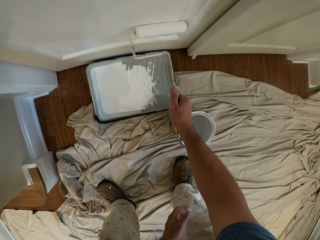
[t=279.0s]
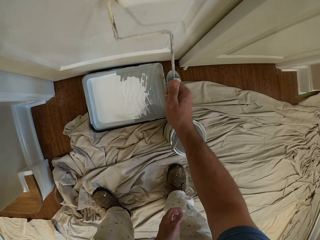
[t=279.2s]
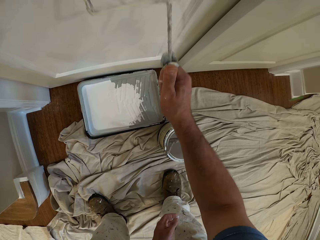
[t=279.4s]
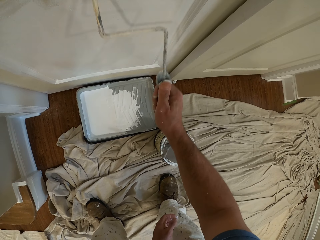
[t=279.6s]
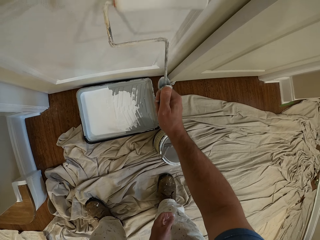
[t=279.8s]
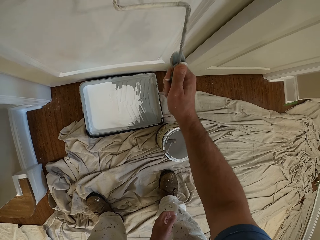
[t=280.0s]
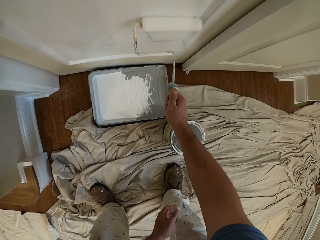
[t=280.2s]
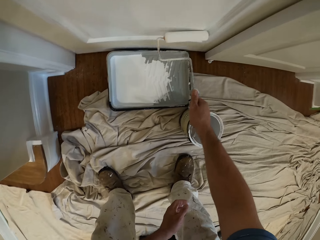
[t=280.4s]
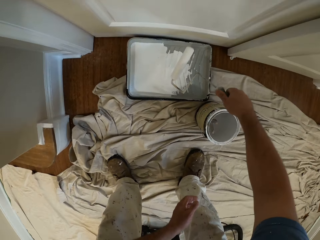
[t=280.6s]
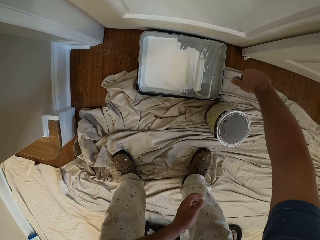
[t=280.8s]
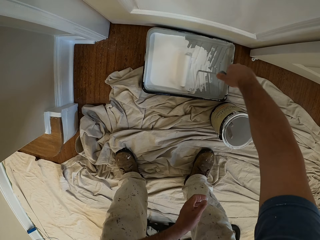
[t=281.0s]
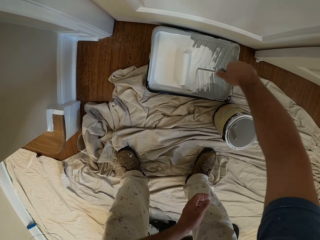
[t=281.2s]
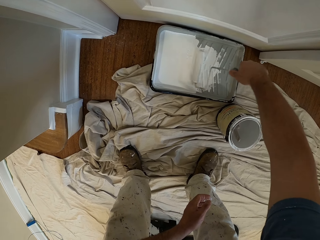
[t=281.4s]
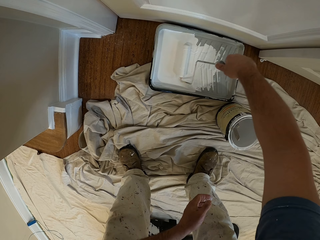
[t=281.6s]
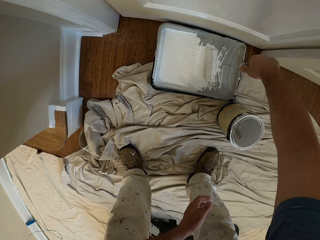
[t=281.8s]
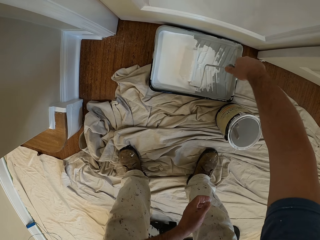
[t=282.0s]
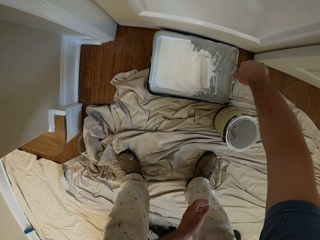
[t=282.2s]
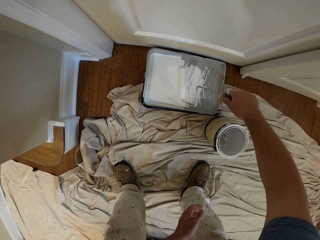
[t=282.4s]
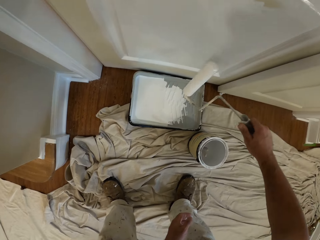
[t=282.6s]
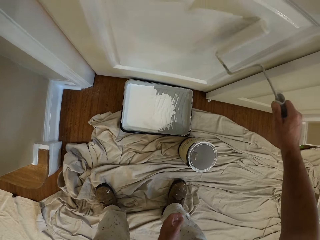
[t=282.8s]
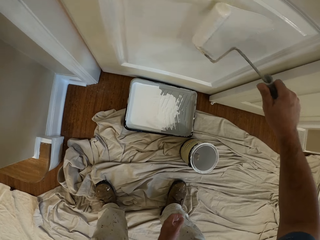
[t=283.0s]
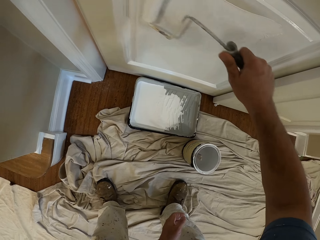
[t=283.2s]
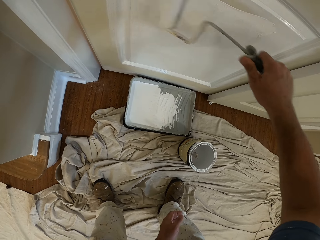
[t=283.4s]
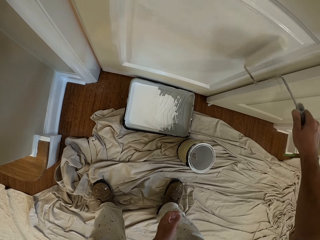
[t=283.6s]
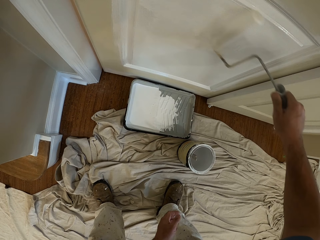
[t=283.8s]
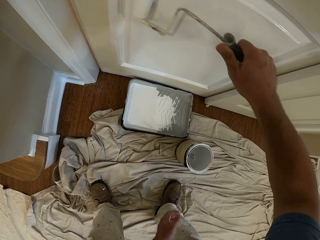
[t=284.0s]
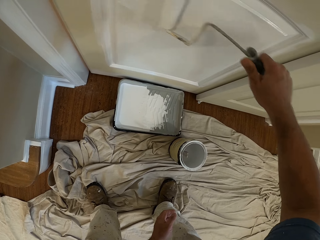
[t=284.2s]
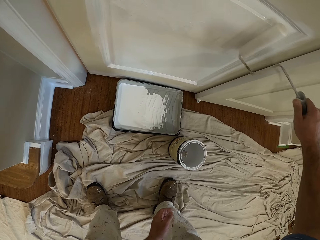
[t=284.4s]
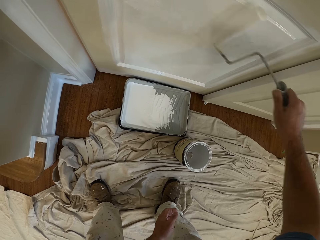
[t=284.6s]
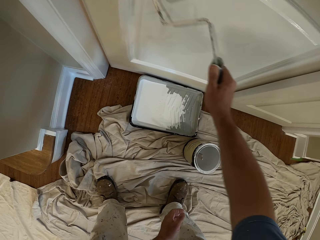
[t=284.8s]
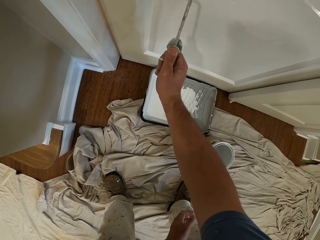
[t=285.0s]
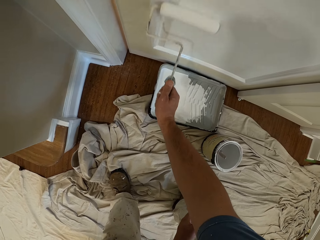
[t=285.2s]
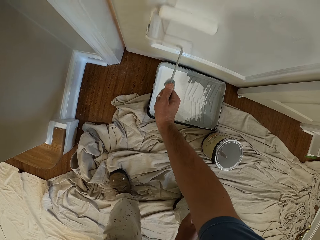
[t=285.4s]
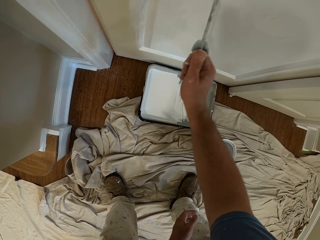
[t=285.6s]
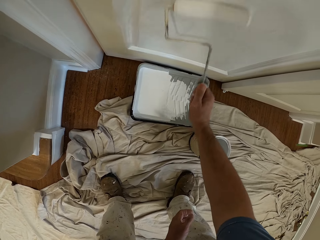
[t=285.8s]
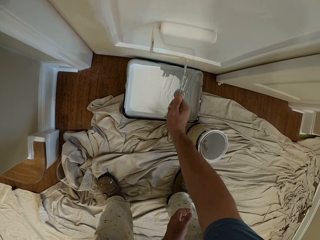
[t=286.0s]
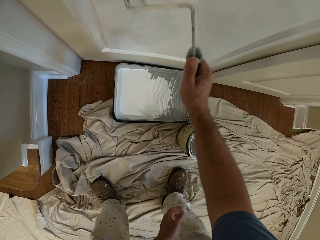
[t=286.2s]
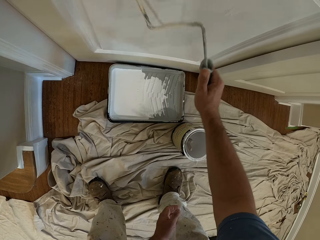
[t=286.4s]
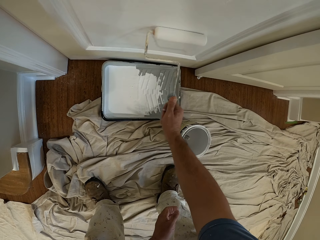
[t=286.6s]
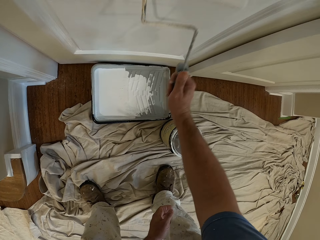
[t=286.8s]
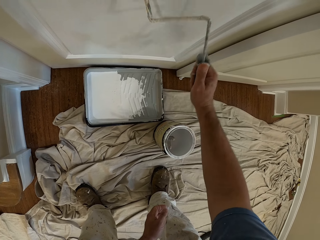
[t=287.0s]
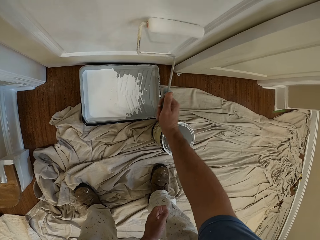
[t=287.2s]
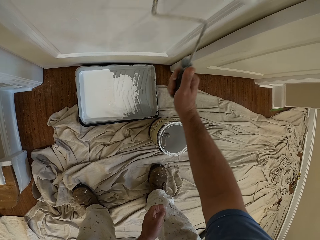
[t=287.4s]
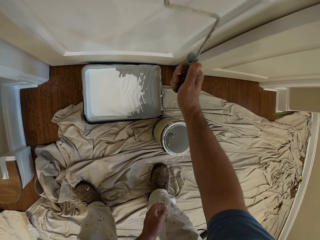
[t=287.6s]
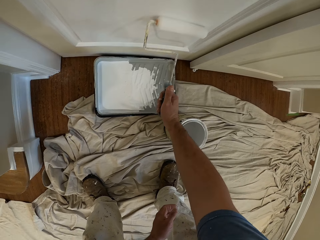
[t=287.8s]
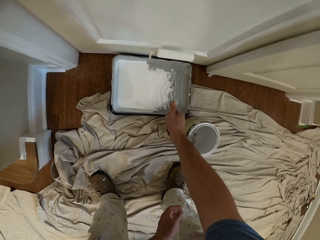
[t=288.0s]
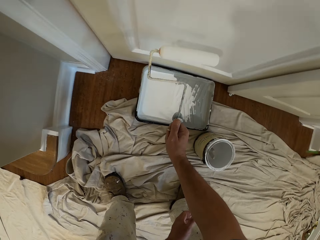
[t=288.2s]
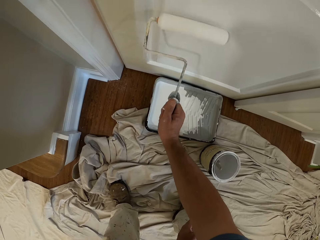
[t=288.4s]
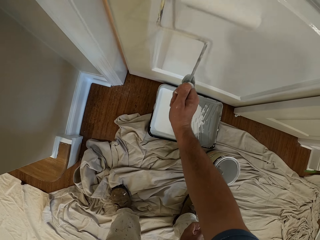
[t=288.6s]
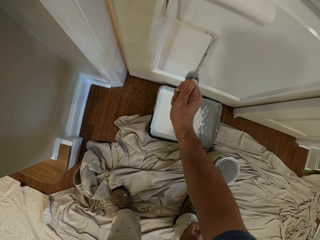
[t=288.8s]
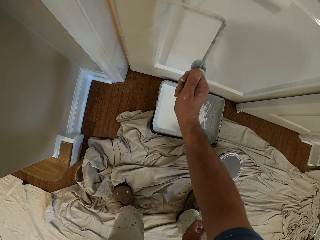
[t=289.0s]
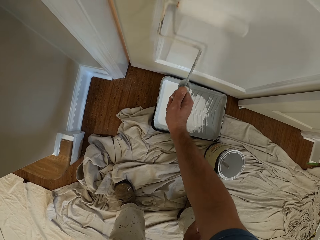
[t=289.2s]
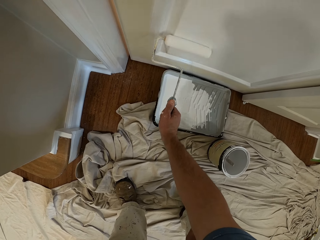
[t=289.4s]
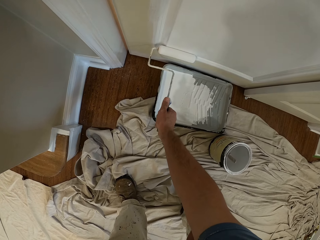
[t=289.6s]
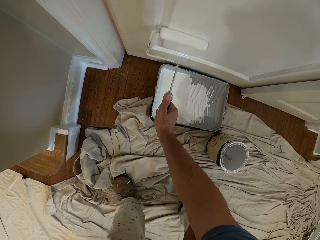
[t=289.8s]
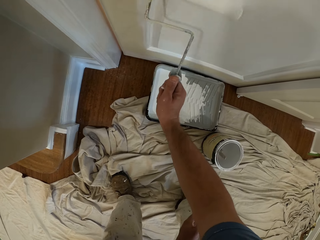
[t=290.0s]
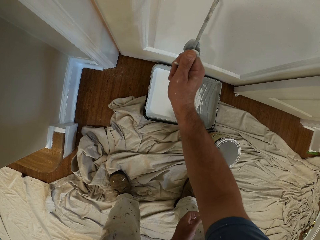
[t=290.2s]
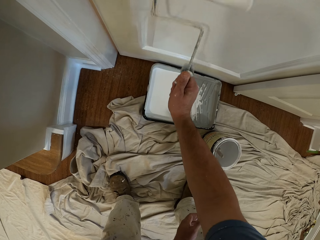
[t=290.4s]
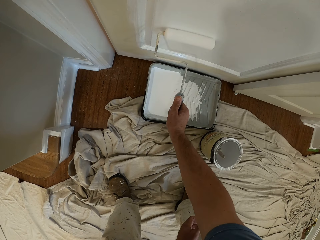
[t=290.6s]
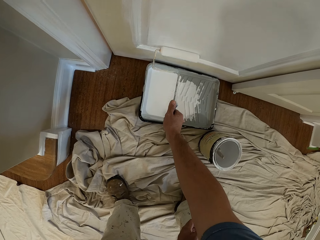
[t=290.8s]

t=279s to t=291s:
The camera wearer puts the paint runner in paint. They take paint from the paint roller tray with the paint roller. They paint the sliding door with the paint roller.

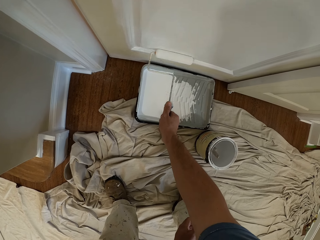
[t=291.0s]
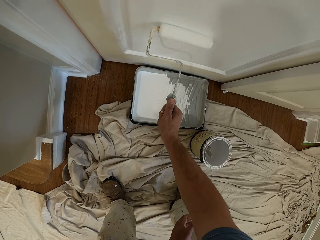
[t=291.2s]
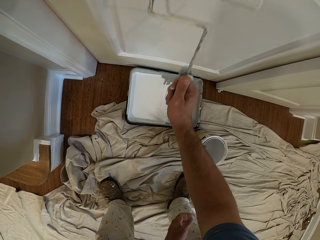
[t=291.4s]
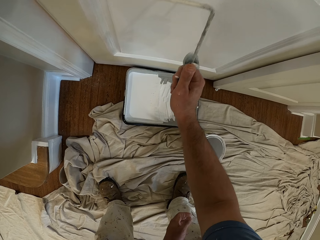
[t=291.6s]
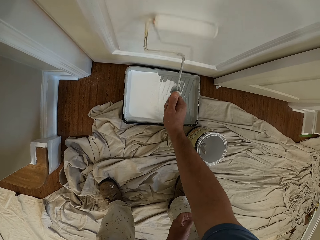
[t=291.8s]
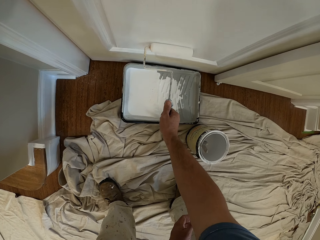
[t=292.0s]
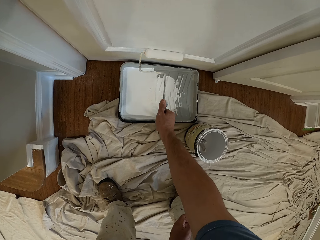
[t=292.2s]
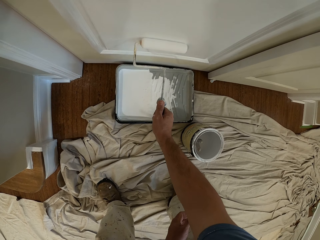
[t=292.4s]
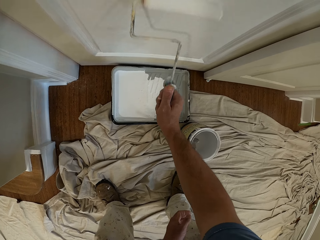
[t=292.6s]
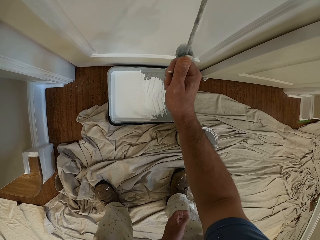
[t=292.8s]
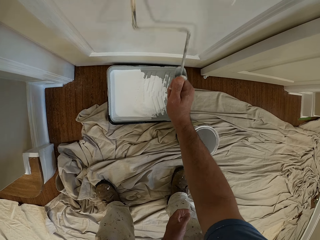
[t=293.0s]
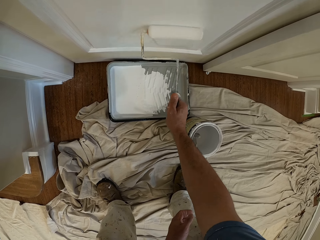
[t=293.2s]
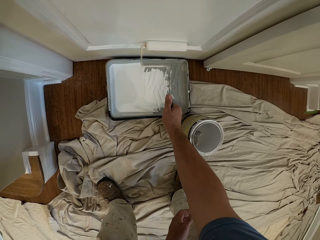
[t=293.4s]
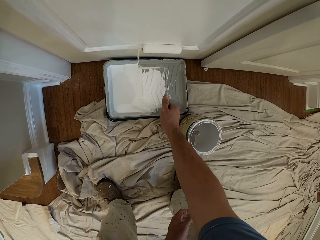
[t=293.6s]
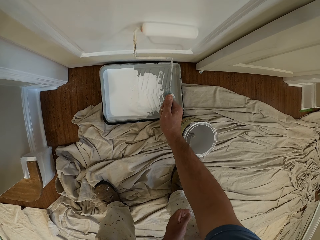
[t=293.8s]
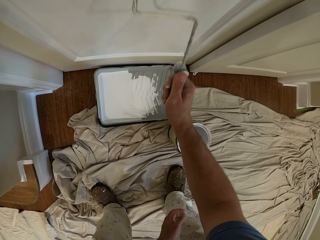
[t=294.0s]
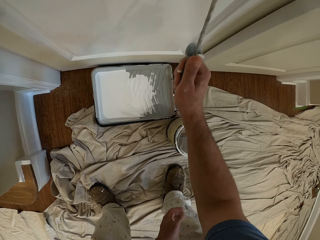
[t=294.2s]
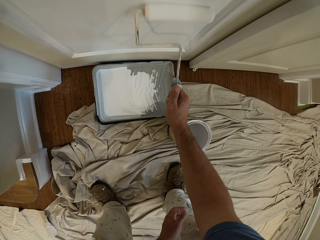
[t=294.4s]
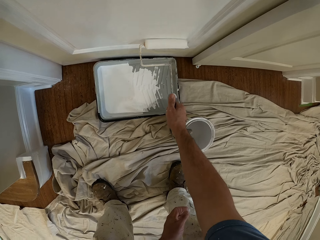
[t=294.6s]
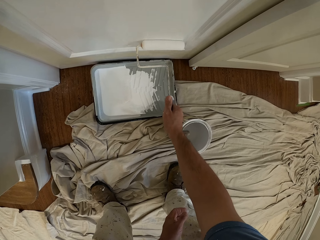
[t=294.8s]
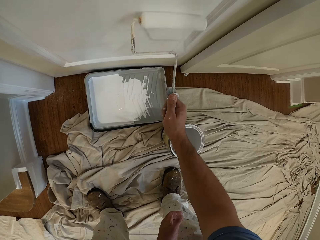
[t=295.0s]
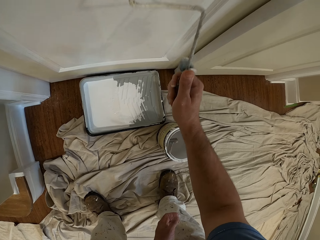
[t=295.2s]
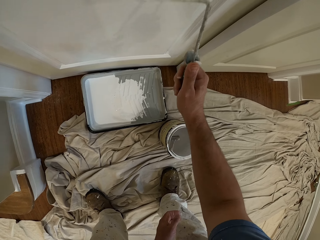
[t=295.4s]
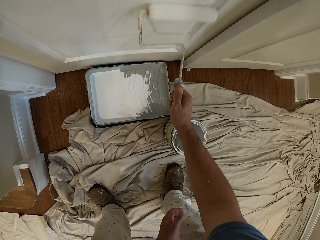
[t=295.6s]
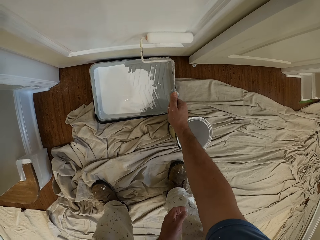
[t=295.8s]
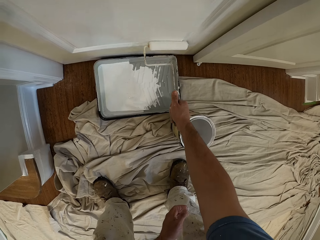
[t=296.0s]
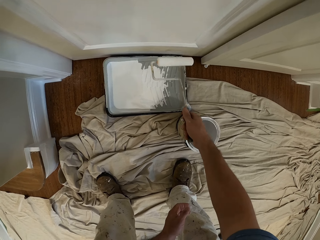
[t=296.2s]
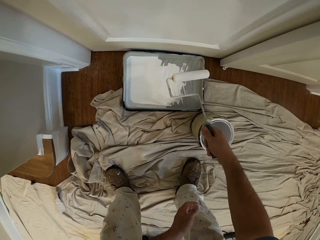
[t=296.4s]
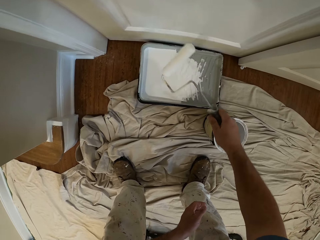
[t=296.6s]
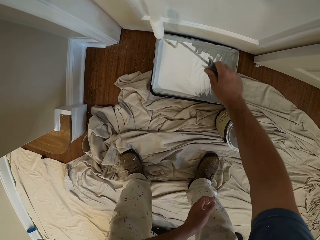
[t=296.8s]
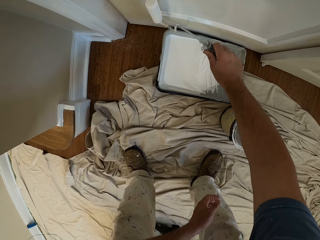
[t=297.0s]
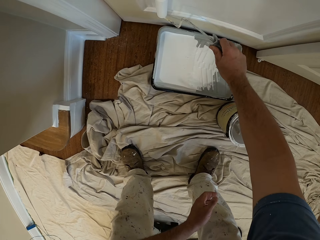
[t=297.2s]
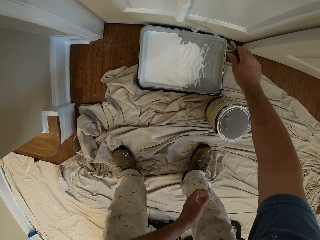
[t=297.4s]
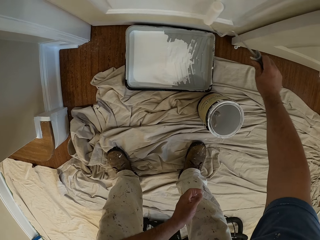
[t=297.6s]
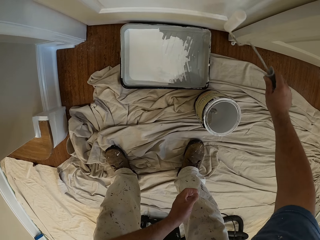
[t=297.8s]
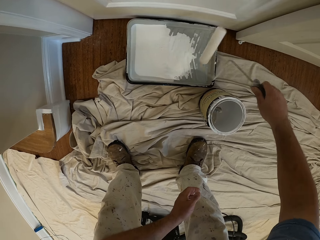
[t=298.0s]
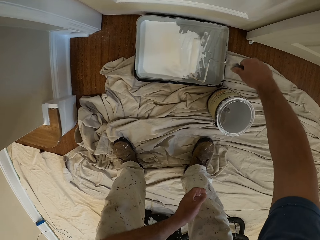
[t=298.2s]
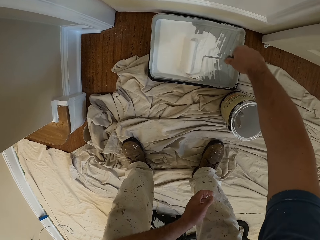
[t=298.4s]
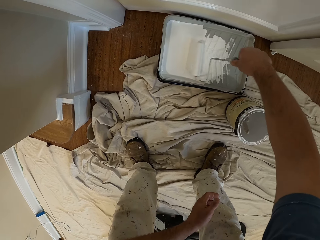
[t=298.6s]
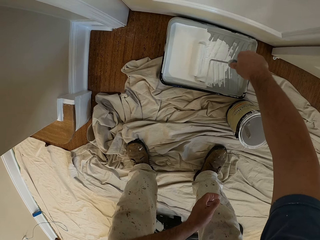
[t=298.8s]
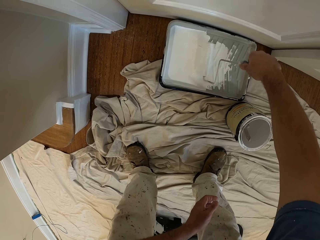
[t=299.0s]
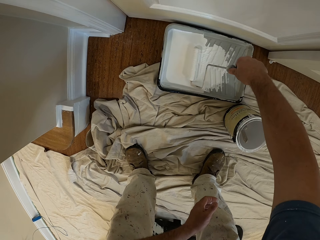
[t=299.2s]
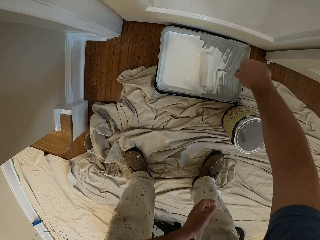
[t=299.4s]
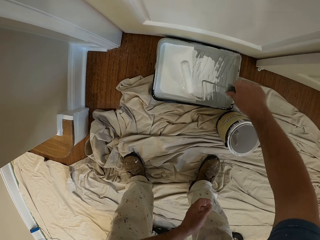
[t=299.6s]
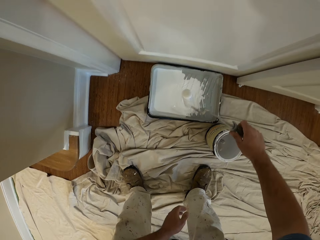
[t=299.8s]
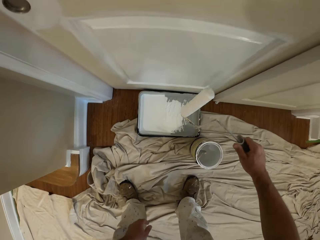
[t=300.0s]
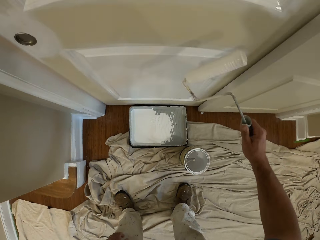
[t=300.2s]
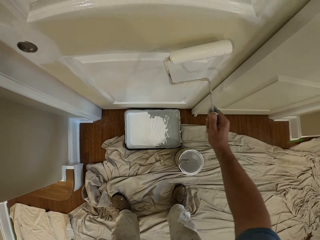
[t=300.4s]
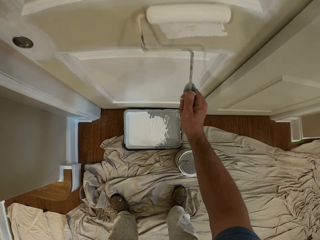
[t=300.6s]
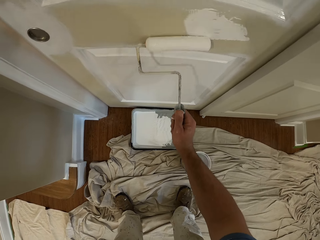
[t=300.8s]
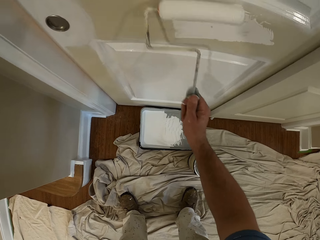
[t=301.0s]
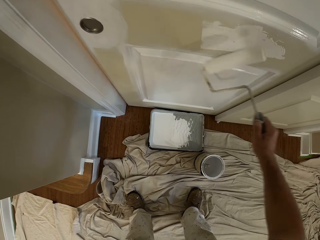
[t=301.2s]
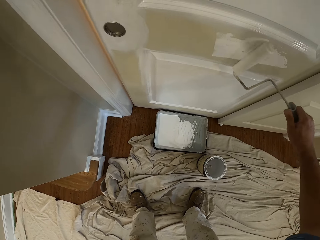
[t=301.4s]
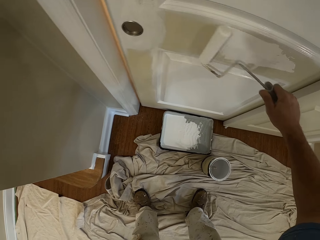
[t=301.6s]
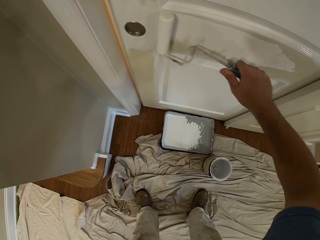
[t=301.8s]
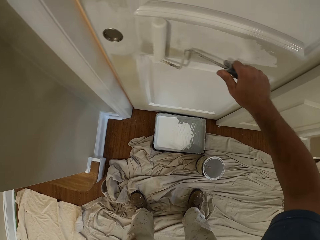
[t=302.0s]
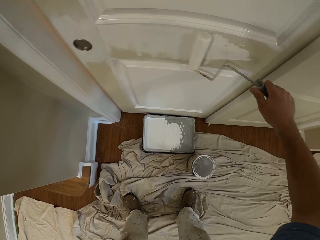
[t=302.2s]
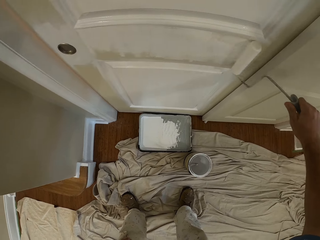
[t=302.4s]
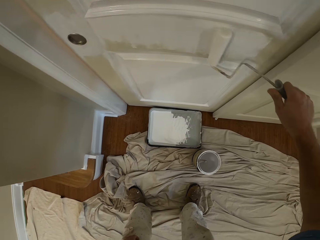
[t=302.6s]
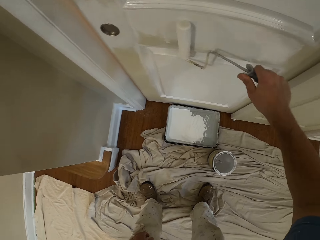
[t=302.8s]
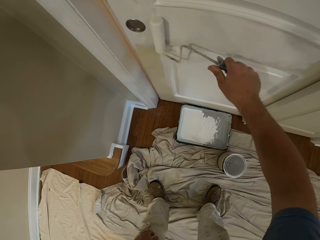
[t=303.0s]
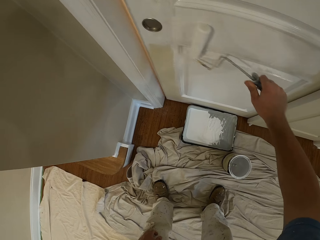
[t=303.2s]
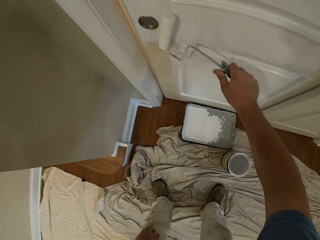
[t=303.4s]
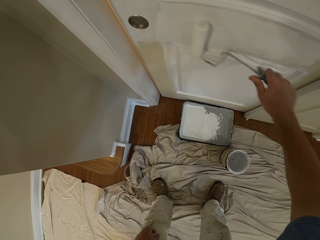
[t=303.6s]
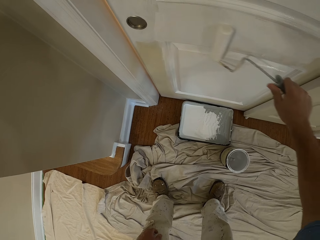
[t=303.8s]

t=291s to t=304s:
The camera wearer inserts the paint roller into the paint container. He removes the paint roller from the paint container. He paints the door with the paint roller in his right hand.
